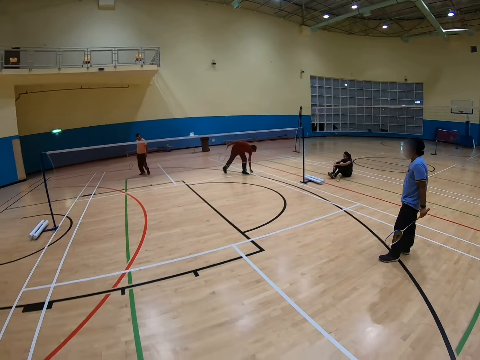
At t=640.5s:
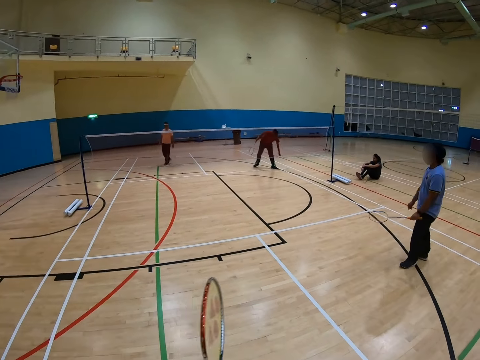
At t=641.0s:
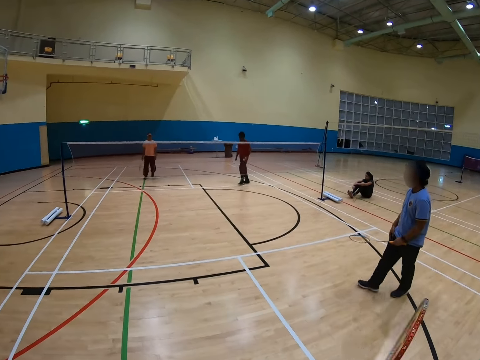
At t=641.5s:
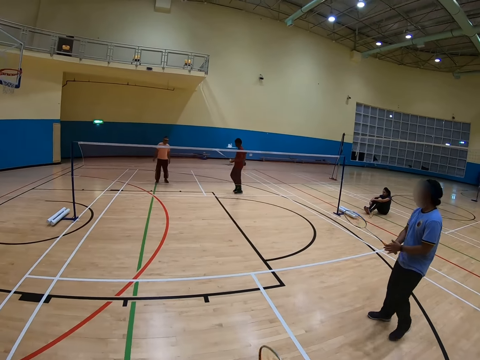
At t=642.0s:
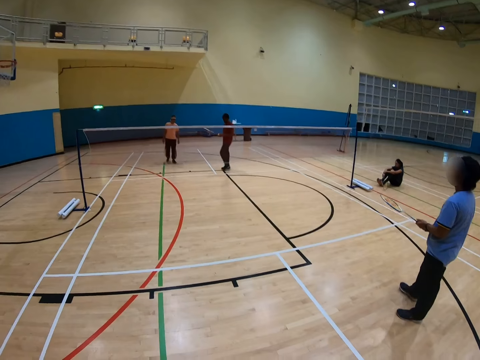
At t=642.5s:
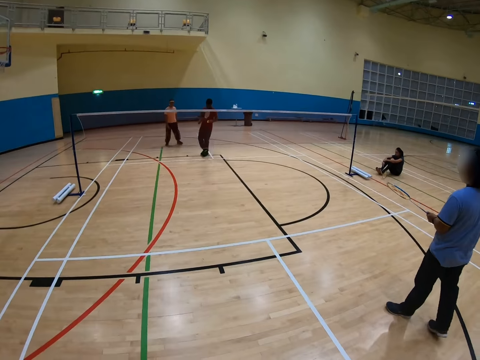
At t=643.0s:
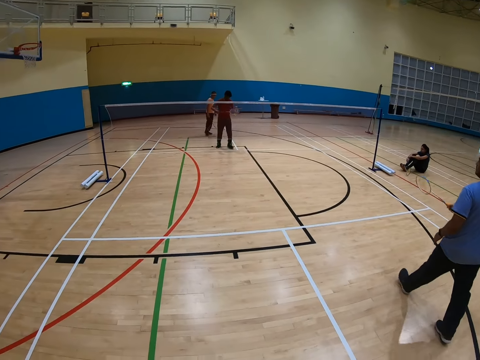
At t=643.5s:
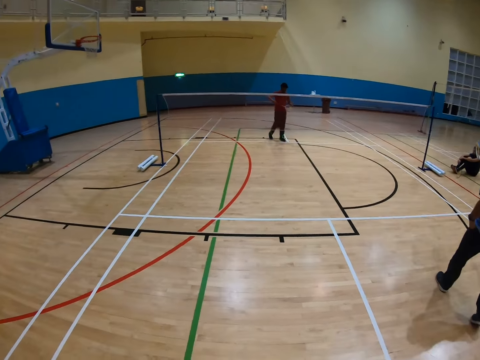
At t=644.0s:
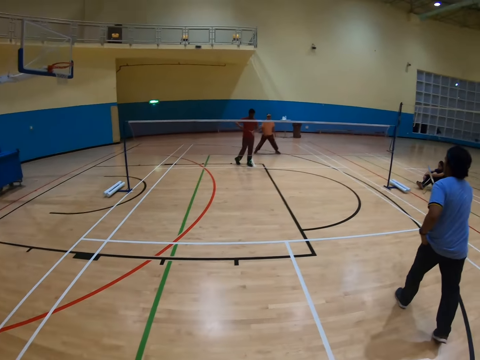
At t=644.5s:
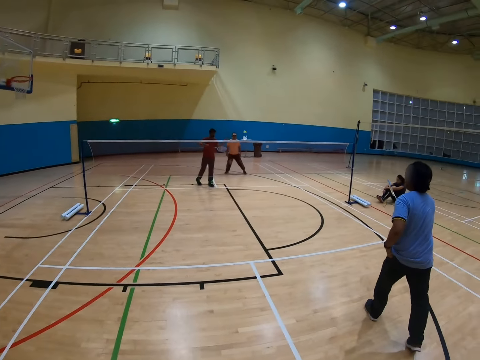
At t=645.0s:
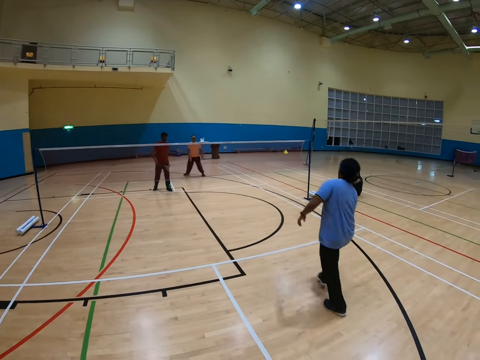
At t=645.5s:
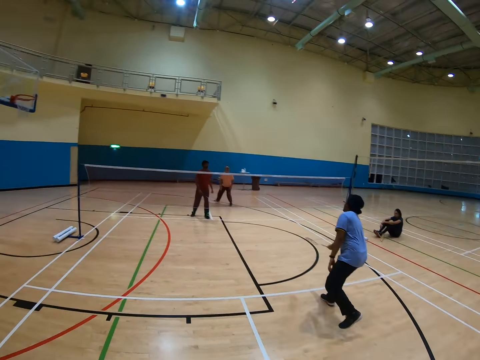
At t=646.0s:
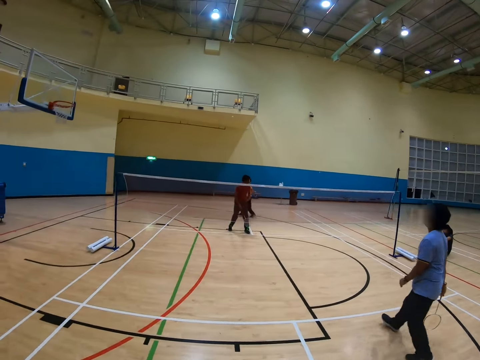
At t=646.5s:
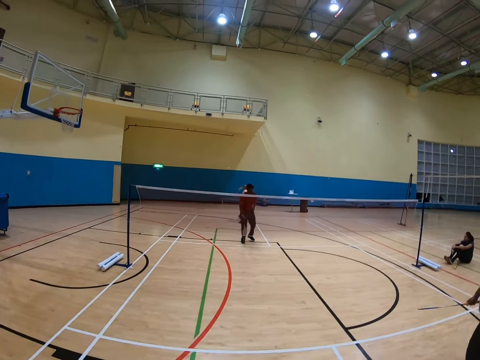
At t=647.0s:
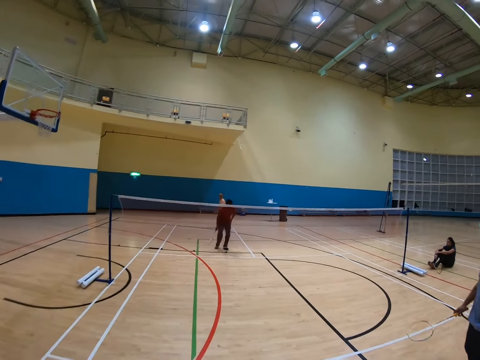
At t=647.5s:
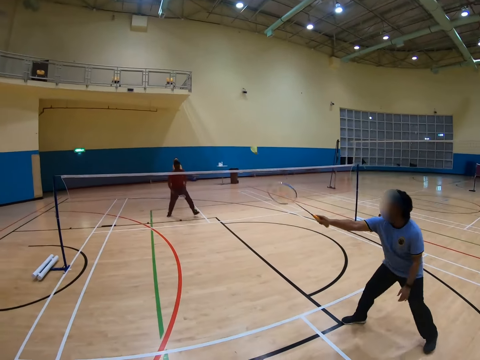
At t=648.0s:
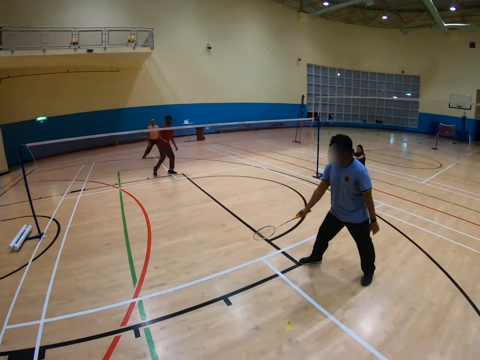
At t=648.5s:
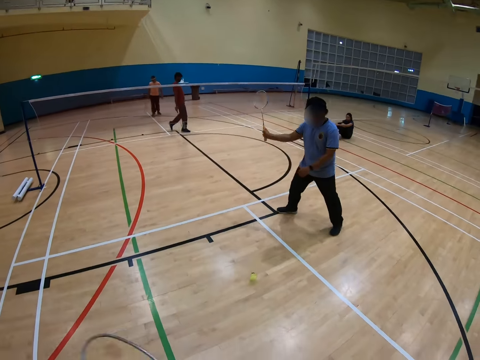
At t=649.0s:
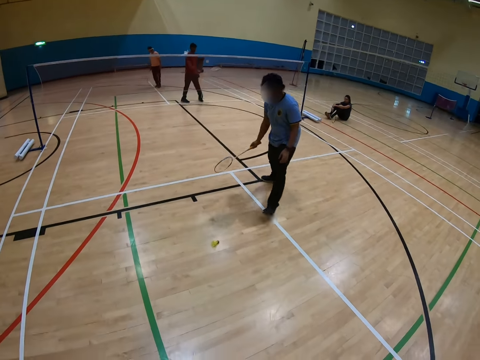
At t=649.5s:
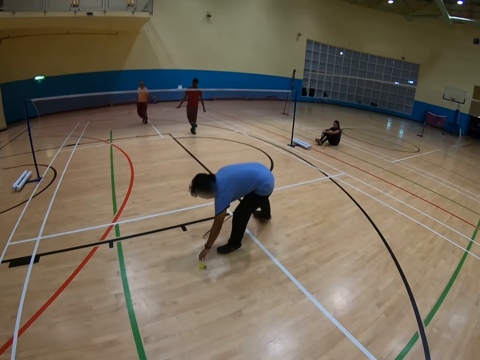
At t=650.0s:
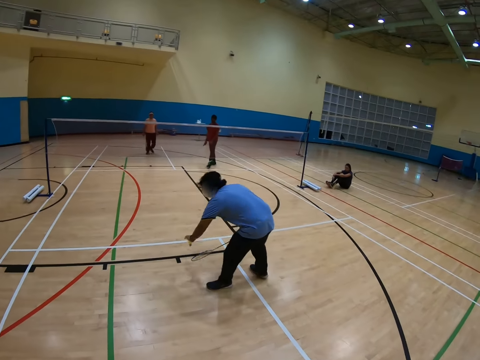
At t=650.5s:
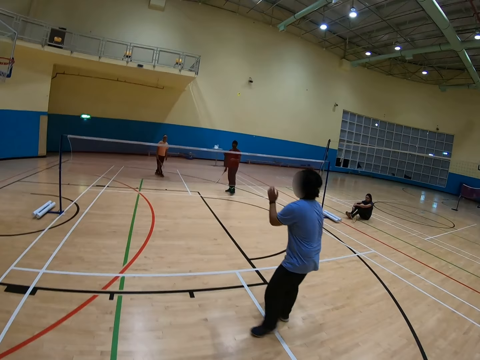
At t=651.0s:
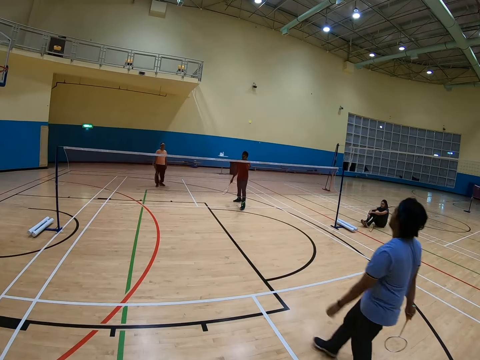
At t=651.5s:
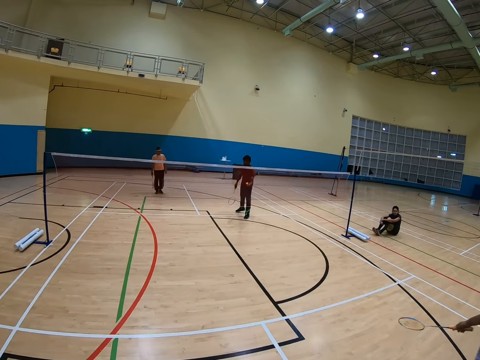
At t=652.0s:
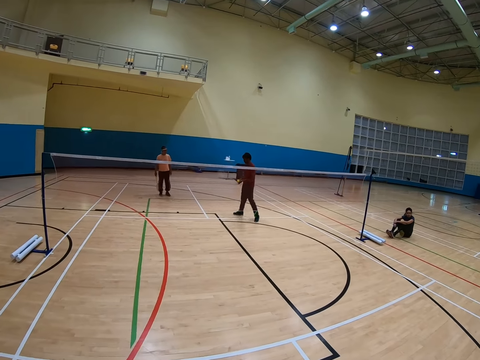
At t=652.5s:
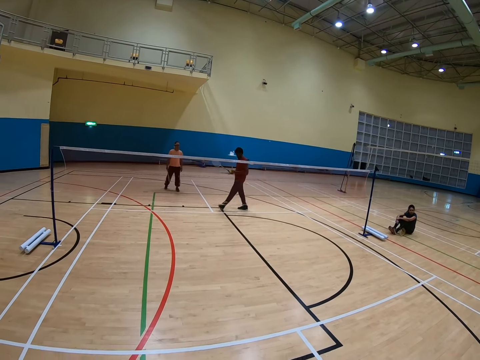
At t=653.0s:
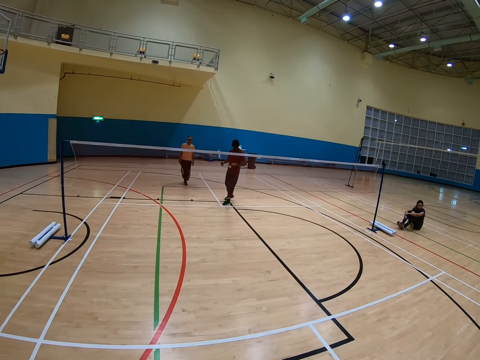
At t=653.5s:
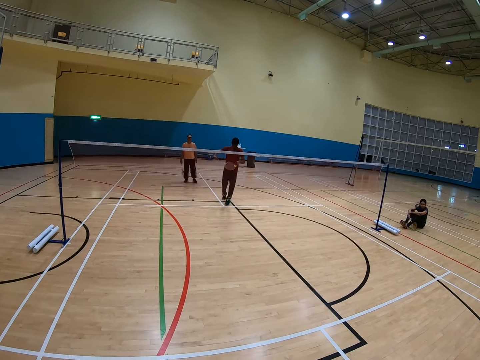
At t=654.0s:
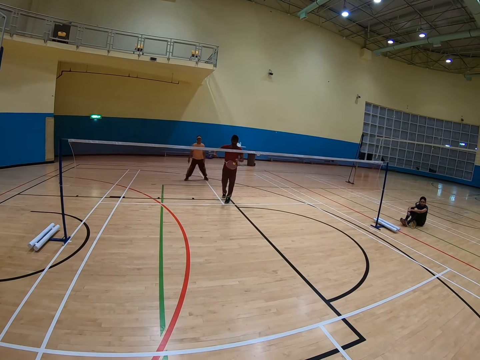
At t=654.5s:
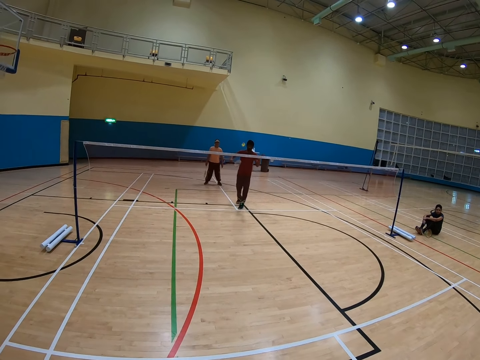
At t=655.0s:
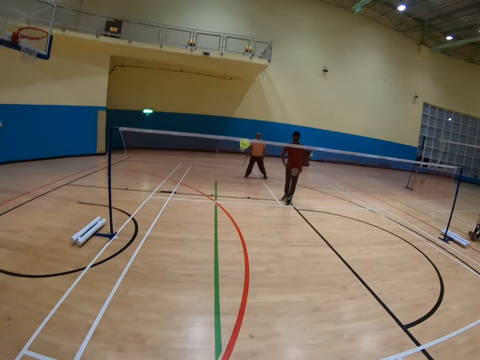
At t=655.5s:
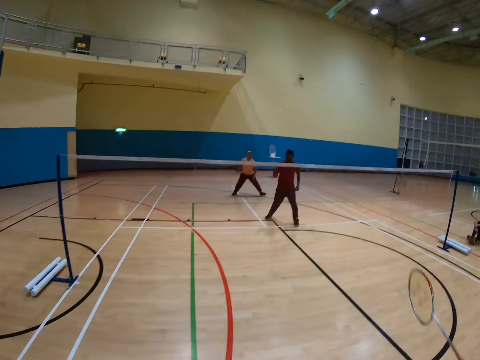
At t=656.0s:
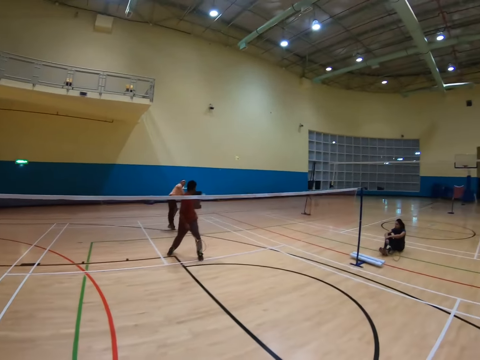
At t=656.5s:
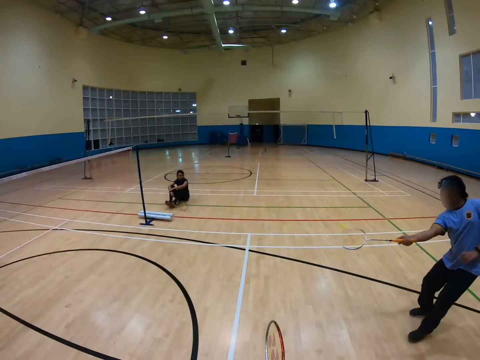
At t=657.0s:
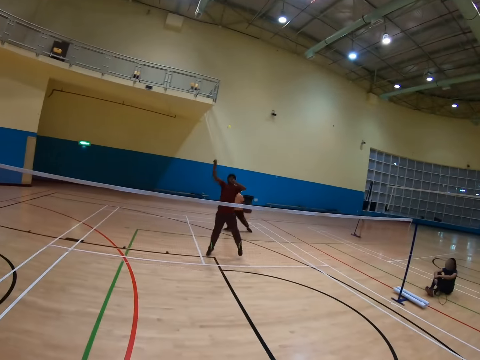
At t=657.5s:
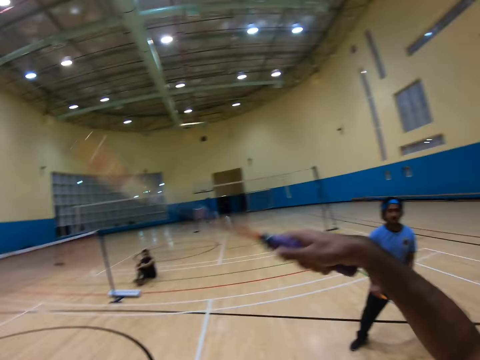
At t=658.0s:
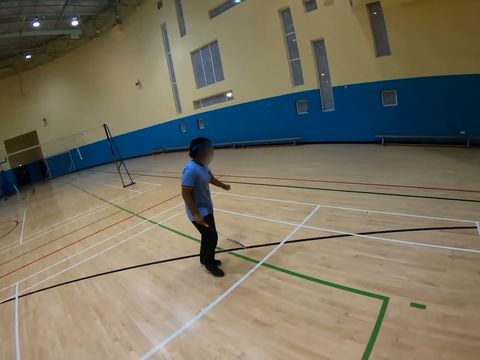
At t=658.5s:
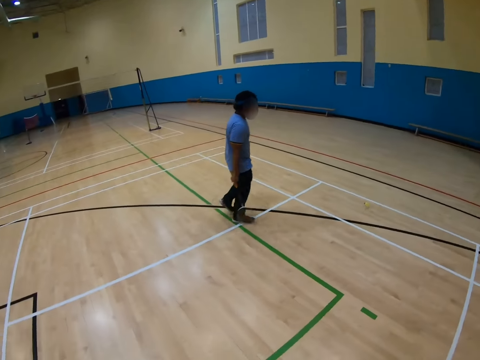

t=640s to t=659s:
A man collects the shuttle from the floor. The camera wearer plays badminton with the man and two other men.

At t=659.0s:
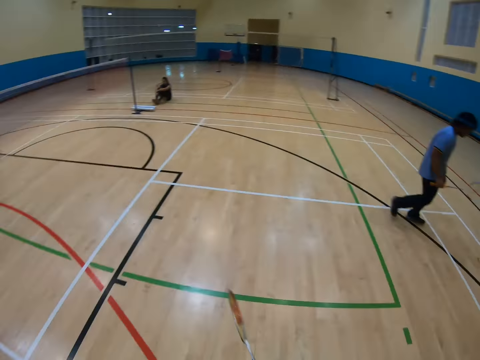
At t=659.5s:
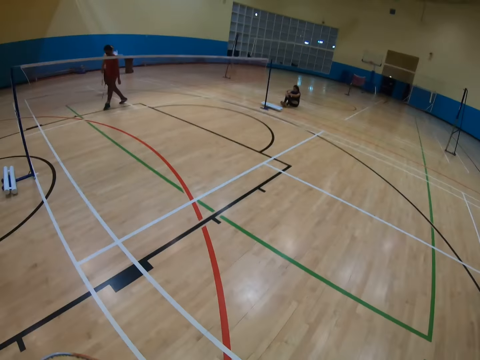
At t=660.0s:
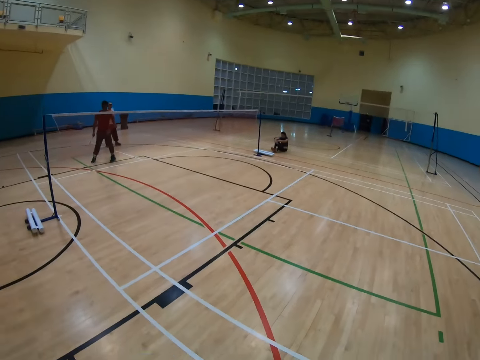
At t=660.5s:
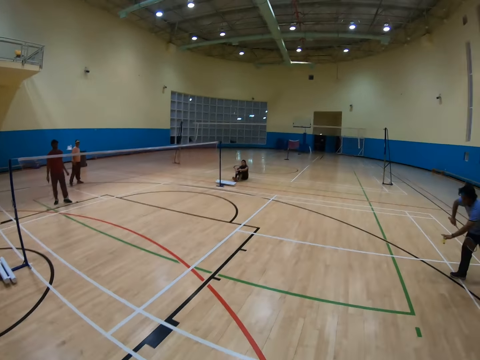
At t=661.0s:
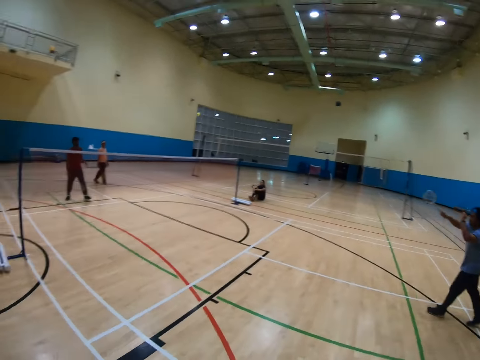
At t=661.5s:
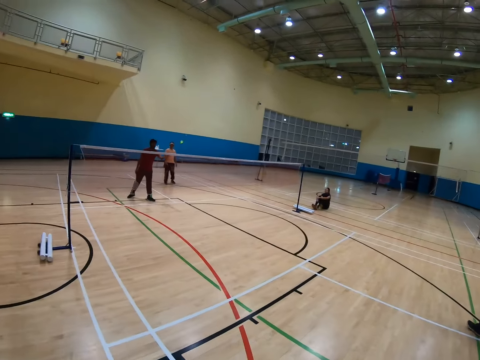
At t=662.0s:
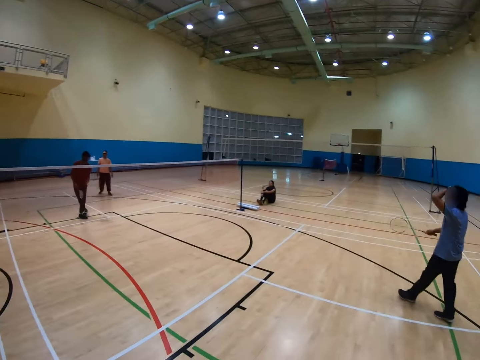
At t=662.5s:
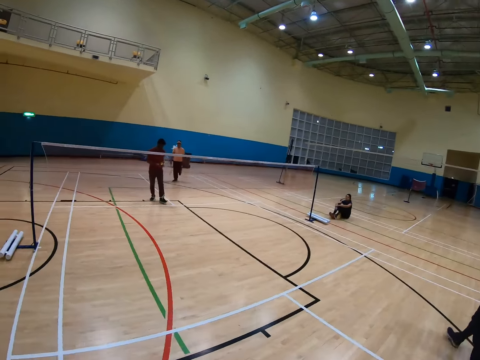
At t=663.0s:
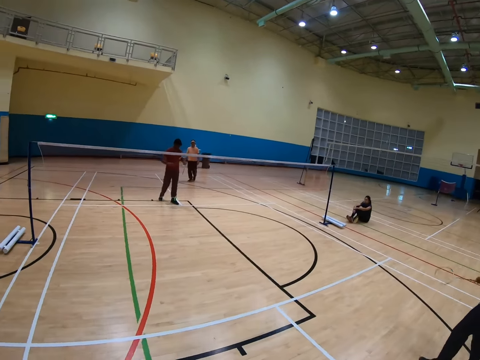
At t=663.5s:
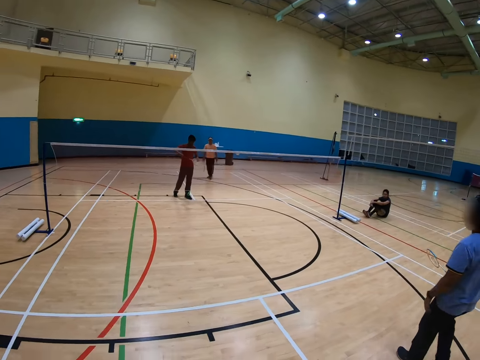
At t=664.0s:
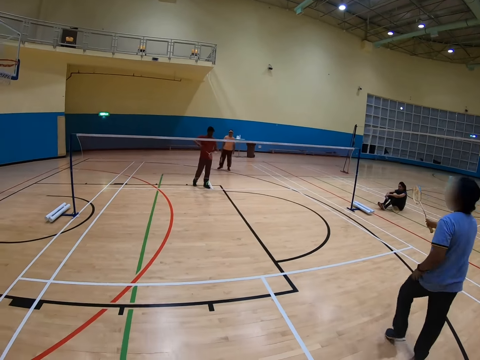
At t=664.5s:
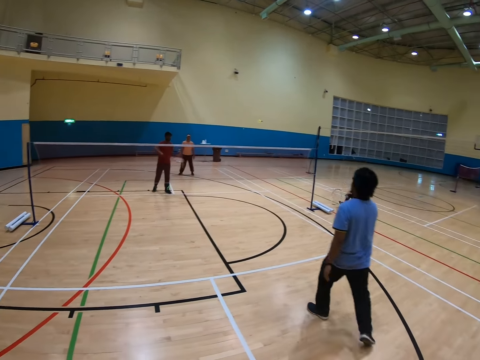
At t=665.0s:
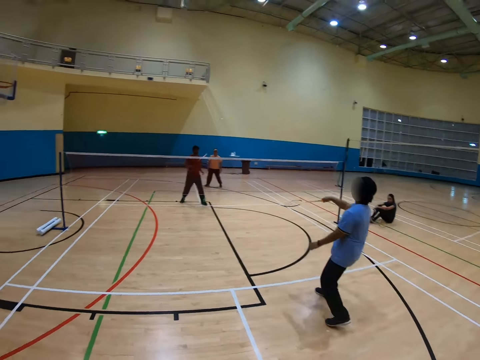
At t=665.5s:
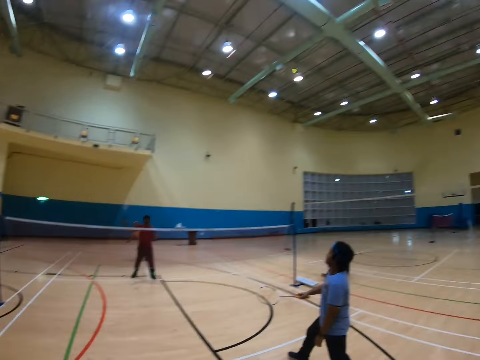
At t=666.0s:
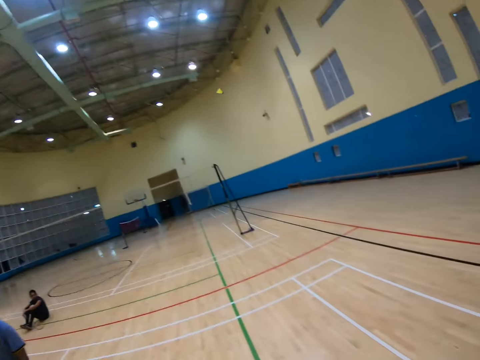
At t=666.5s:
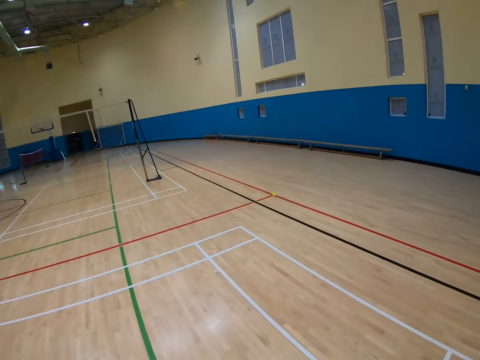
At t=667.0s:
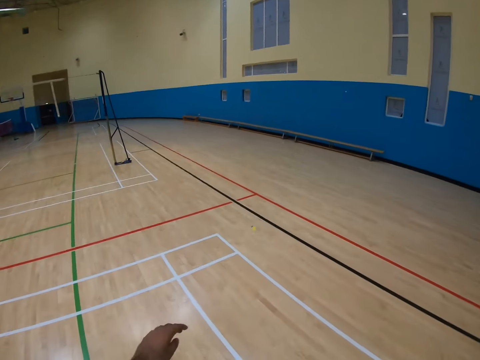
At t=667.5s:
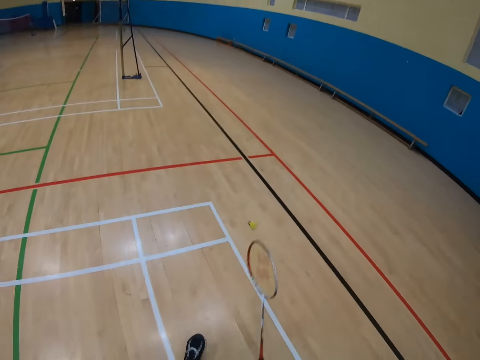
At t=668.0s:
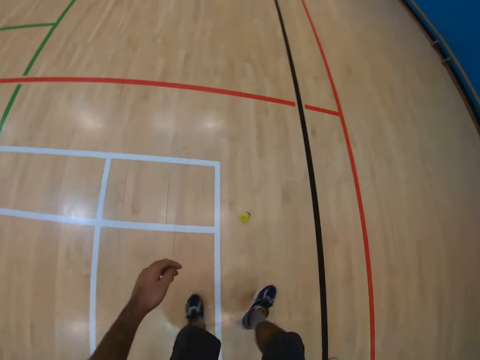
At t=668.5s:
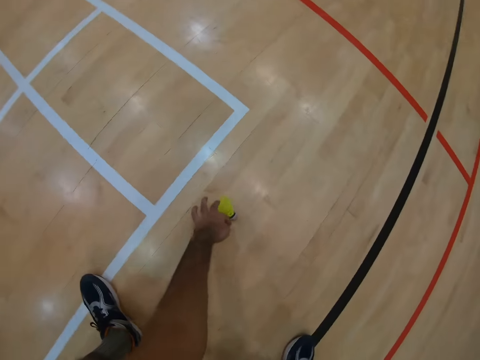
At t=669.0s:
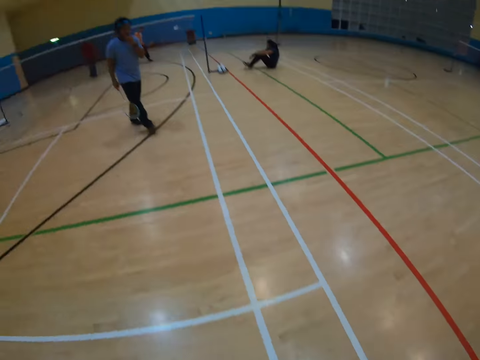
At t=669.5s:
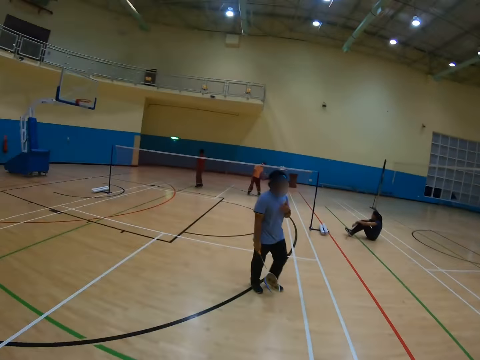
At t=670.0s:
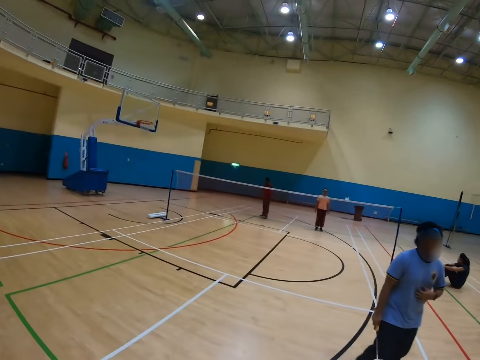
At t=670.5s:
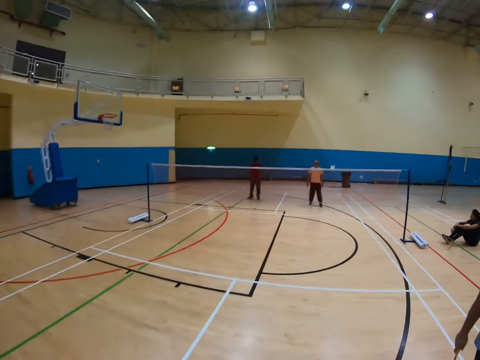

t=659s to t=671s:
The camera wearer plays badminton with three men. They collect the shuttle from the floor.
